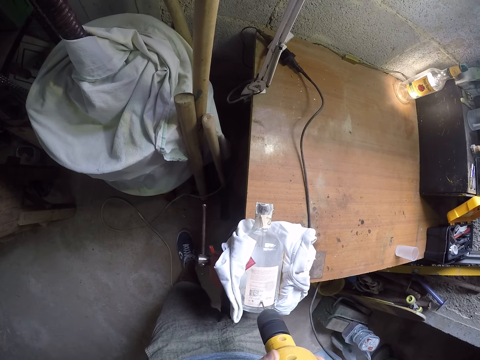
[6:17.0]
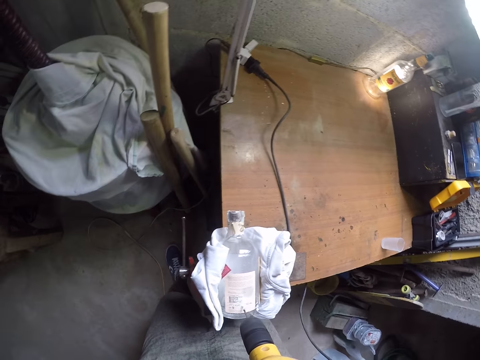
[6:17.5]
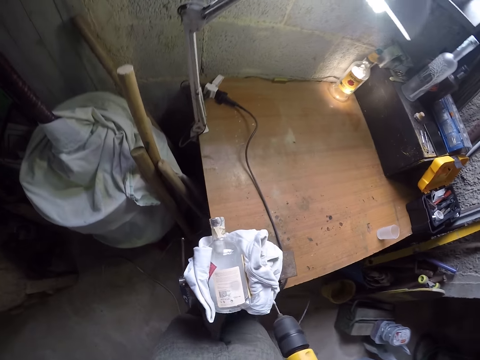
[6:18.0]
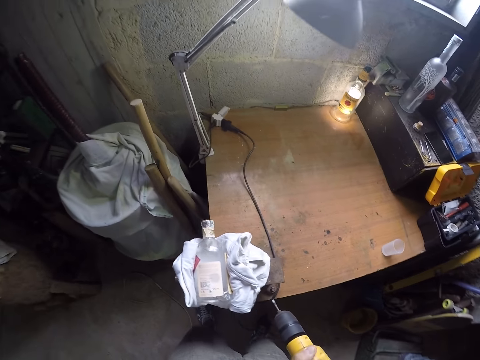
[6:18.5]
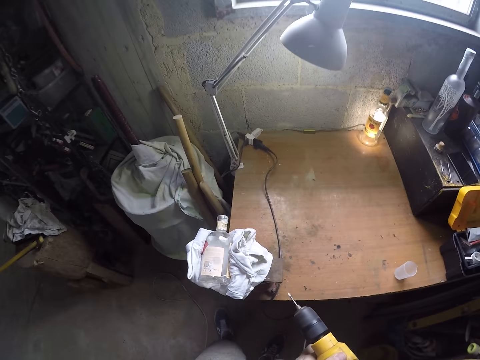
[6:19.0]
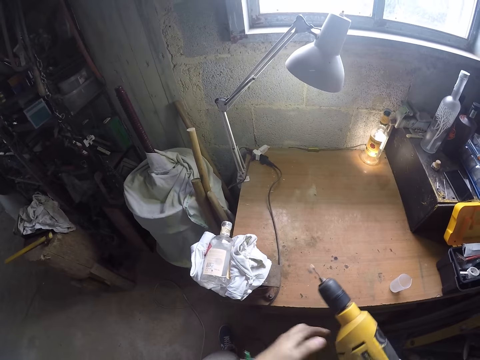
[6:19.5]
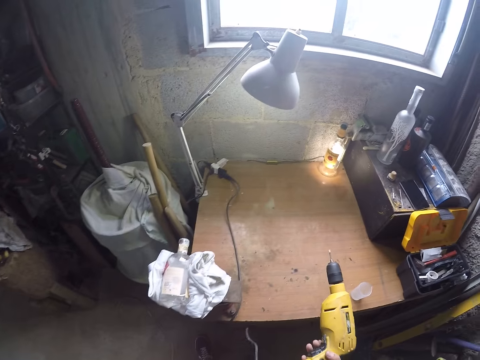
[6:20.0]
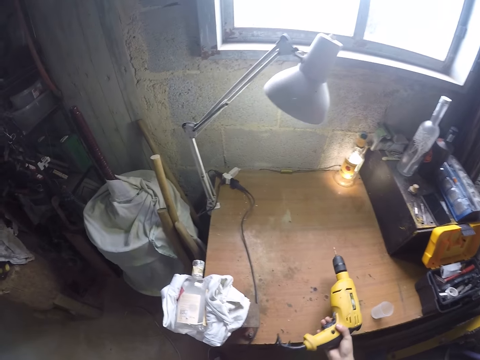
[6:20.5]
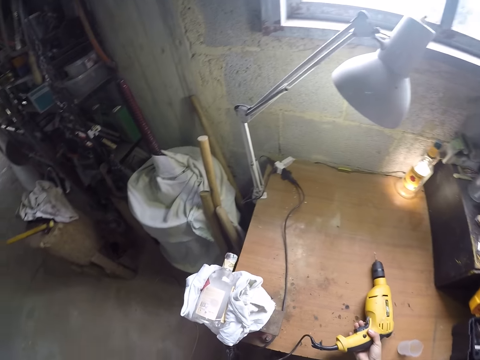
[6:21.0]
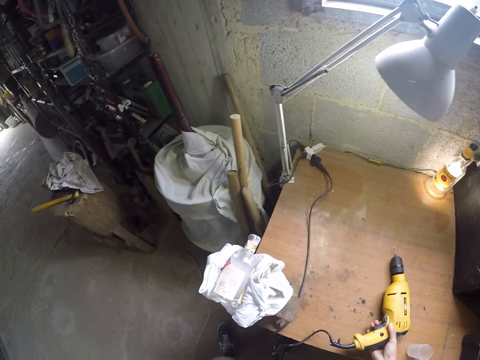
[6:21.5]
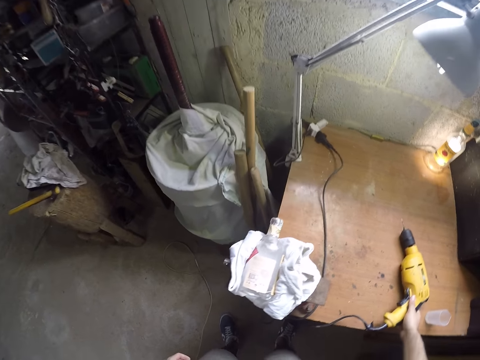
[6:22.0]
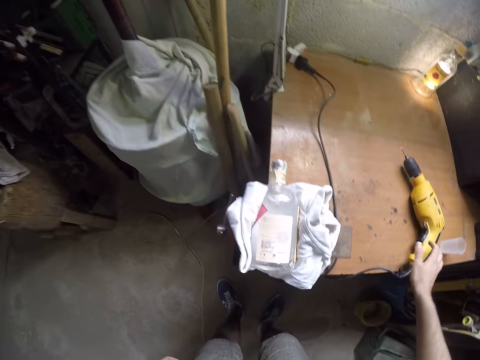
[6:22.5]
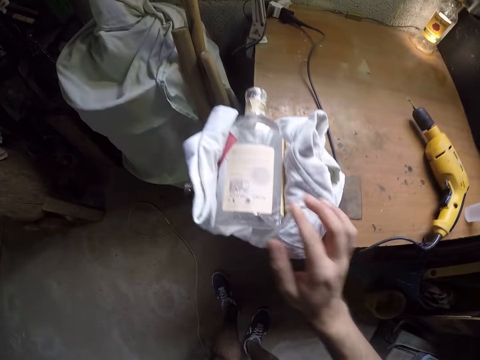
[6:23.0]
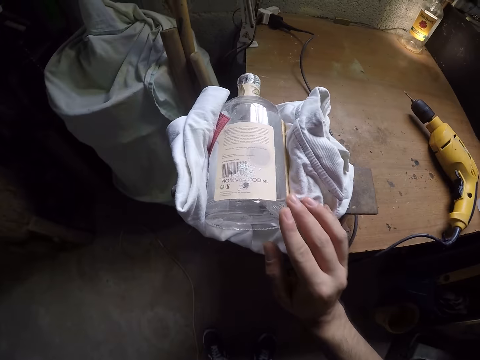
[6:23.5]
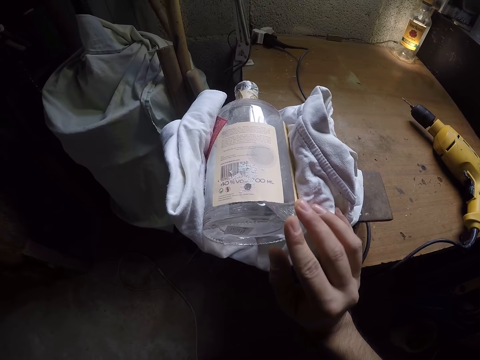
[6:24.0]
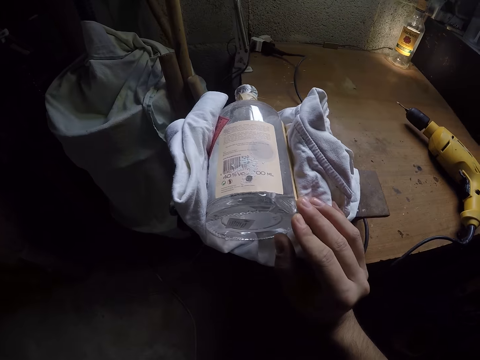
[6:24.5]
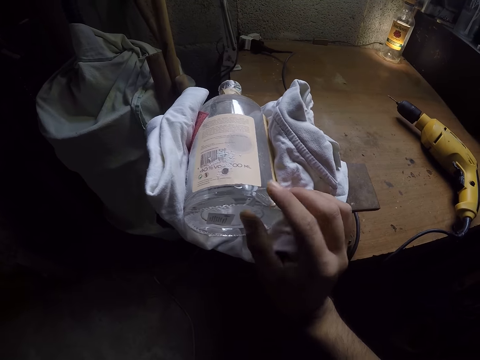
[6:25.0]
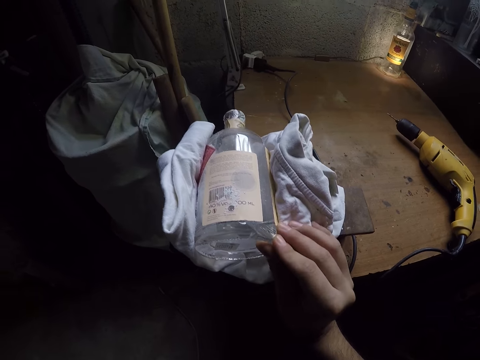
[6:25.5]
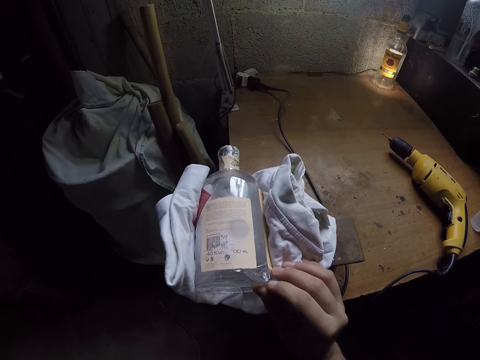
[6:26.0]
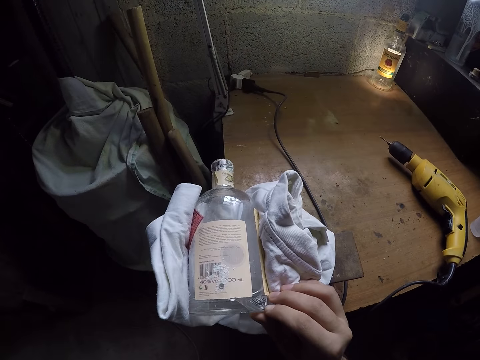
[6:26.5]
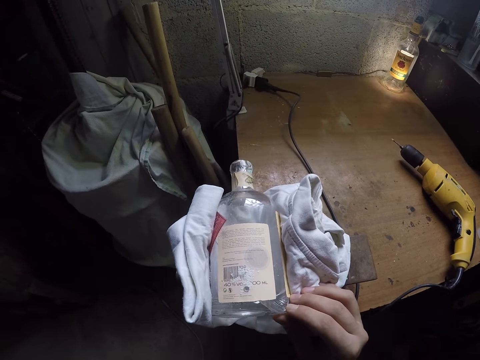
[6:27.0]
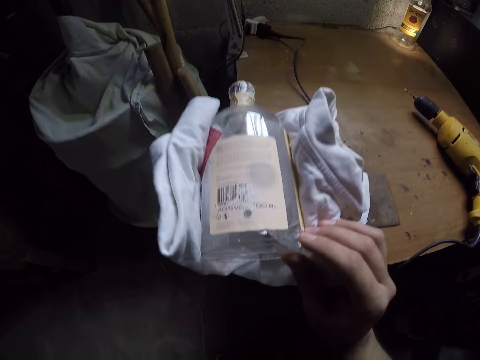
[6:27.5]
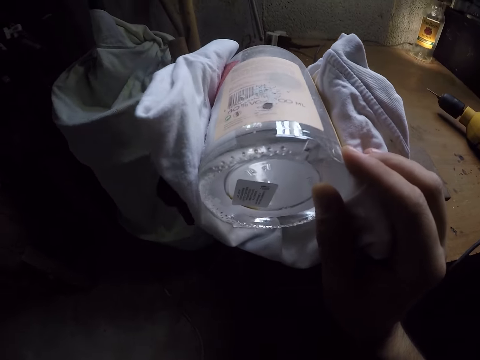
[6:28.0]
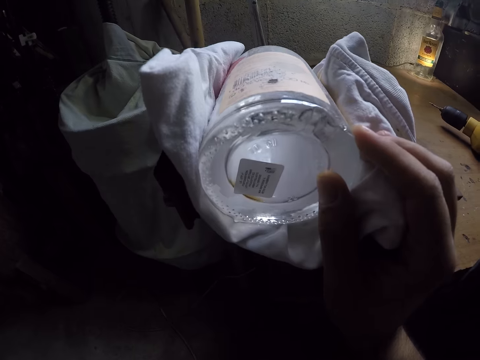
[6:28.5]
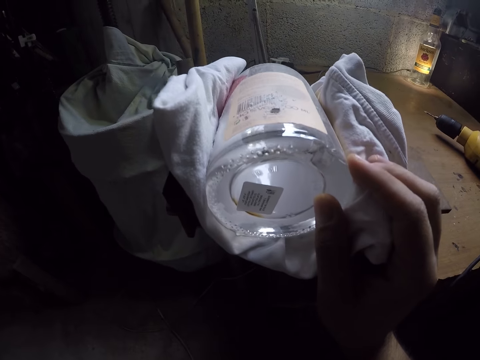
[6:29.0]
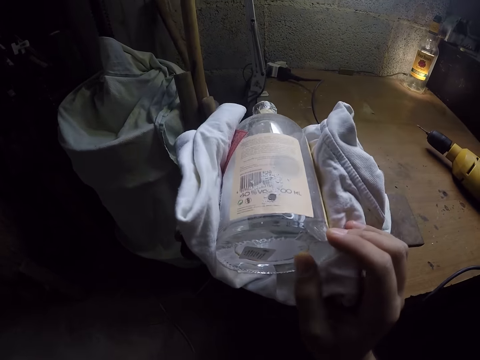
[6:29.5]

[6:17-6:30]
The camera wearer switches off the electric drill with his left hand. He drops the electric drill on the workbench with his right hand. He feels the texture of the glass bottle of alcohol with his right hand.

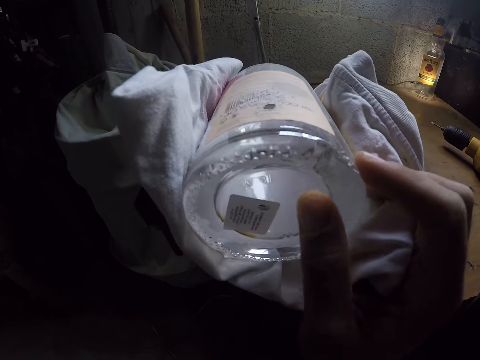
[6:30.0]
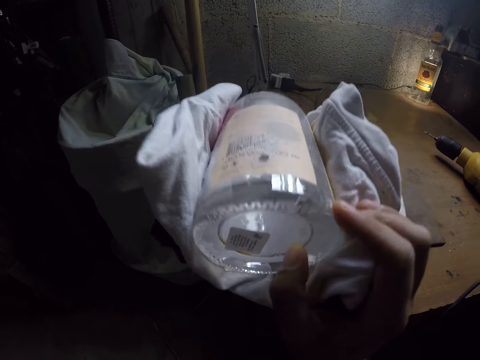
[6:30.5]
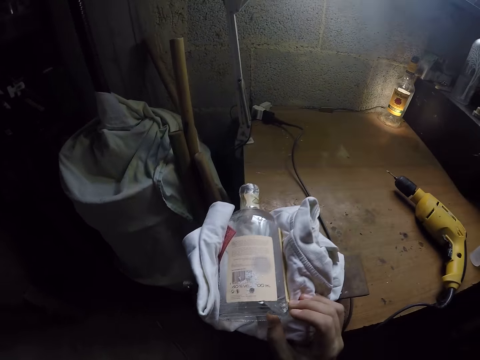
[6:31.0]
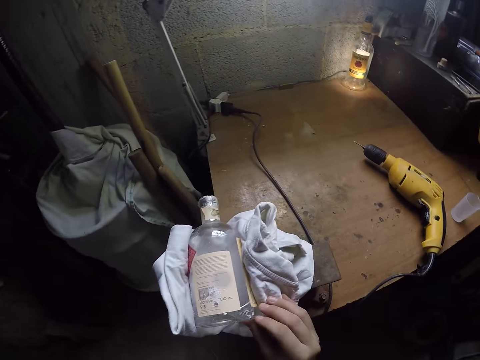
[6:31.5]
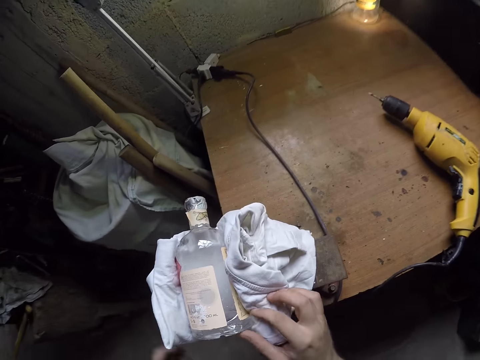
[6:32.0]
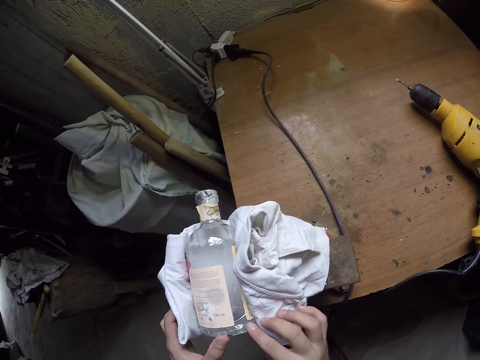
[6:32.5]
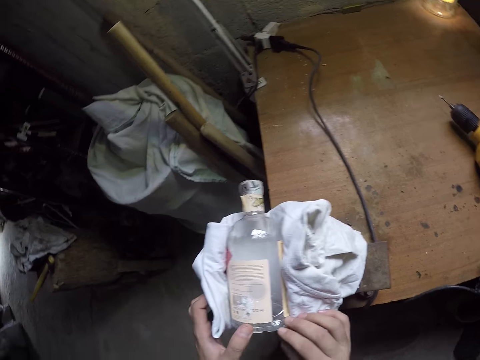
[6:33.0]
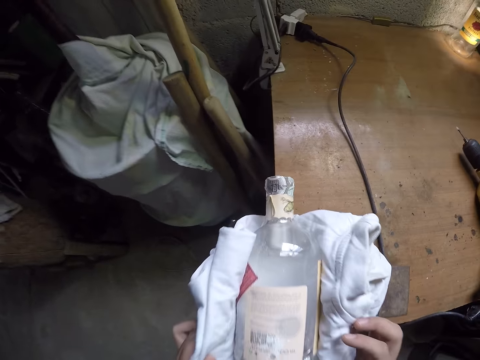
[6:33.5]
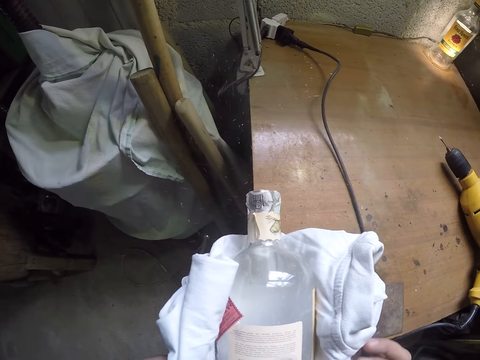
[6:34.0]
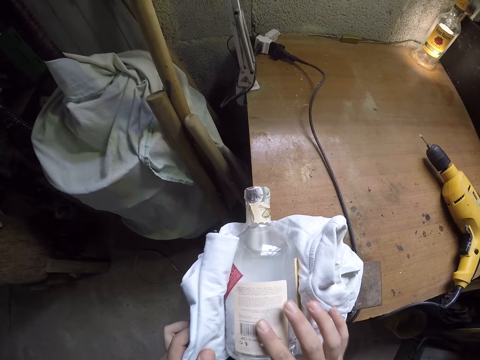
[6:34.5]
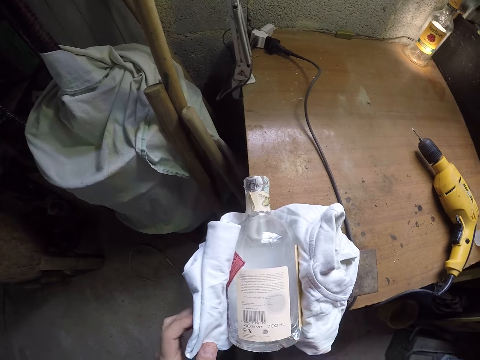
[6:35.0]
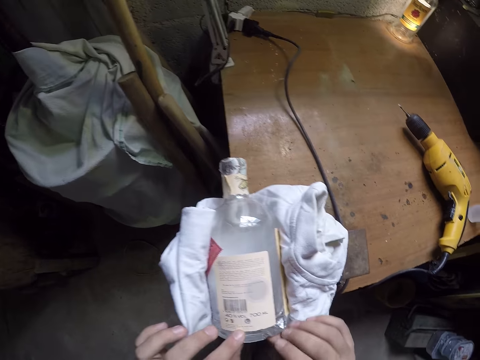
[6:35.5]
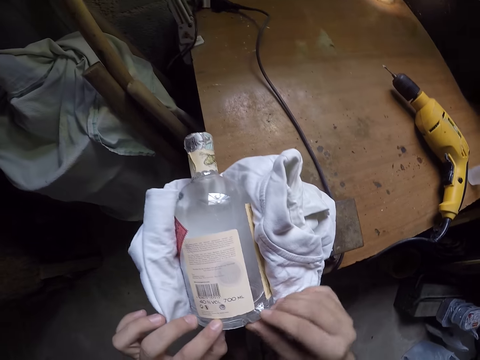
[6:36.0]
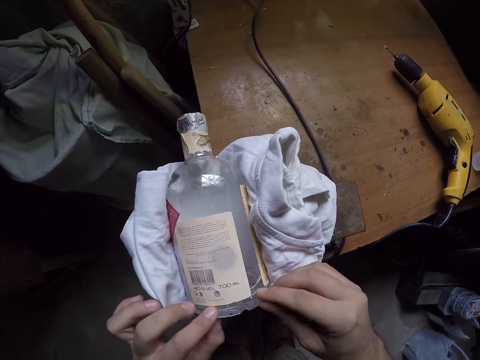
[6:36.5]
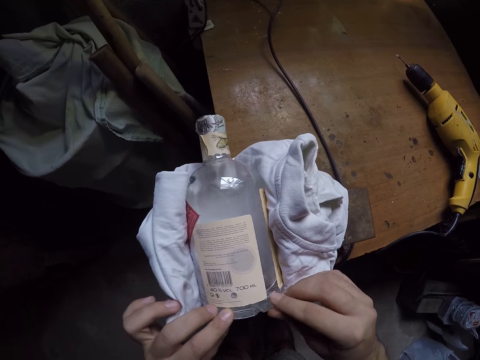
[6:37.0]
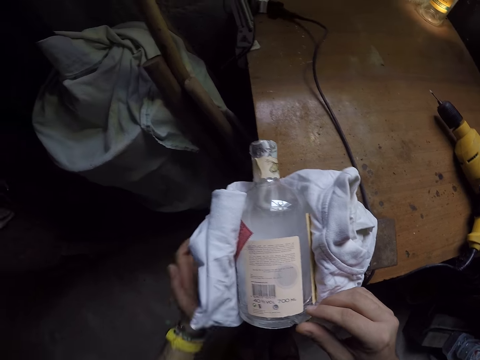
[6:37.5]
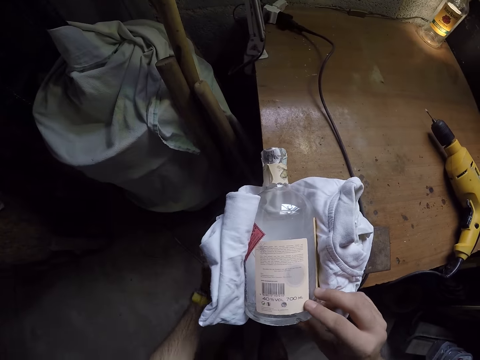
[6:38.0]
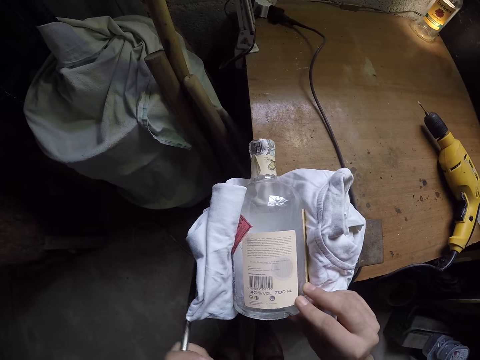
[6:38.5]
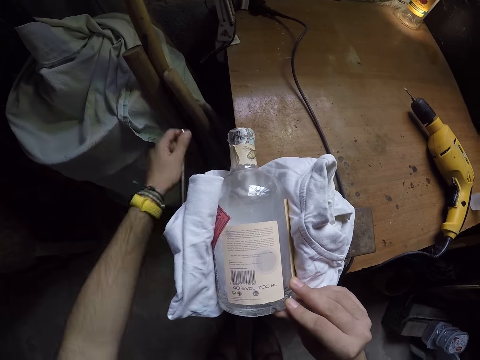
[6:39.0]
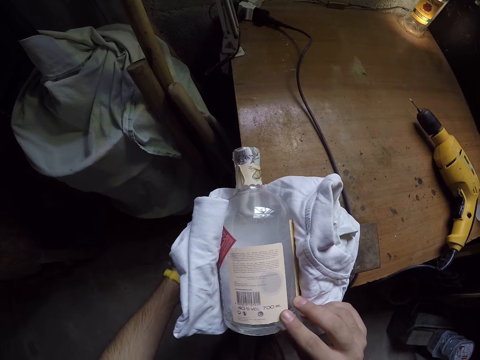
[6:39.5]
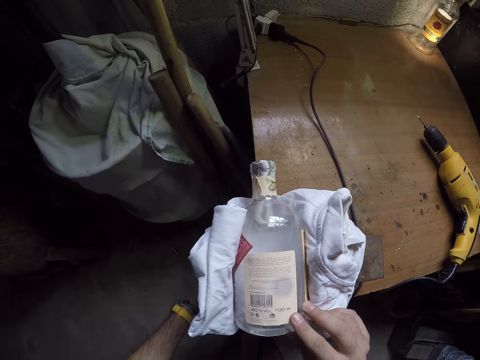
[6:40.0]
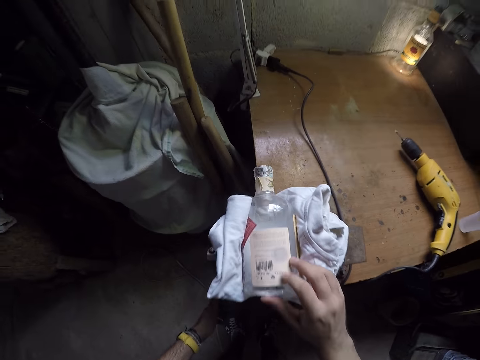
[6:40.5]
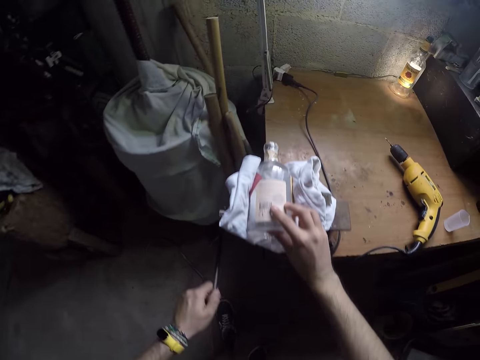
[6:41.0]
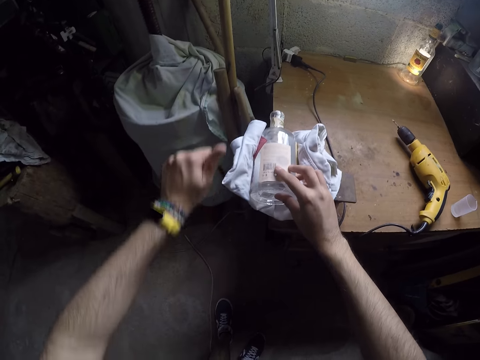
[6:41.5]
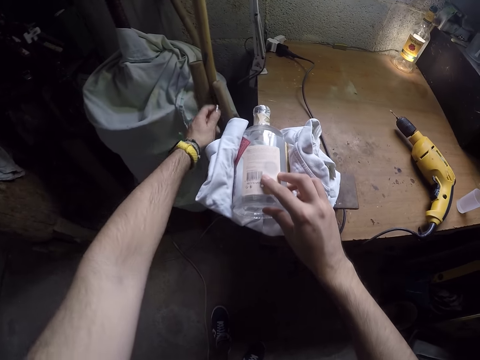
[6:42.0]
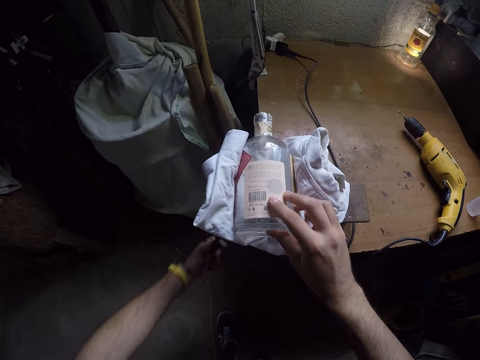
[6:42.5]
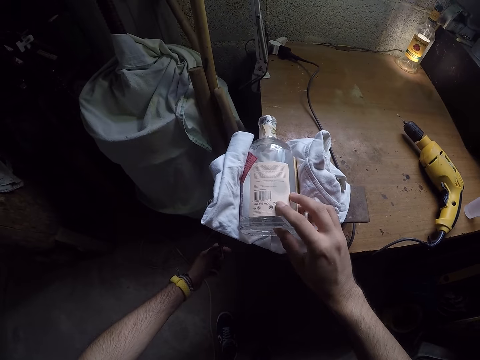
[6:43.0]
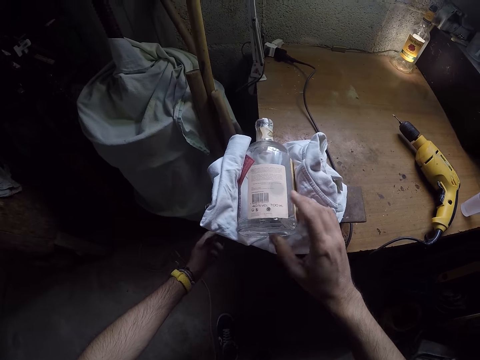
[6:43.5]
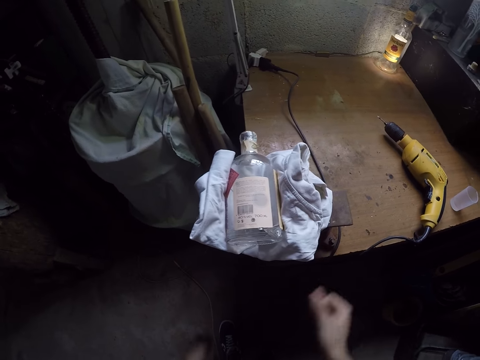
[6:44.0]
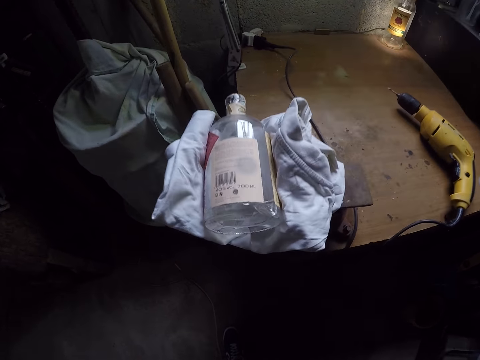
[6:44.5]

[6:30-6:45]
The camera wearer feels the texture of the glass bottle with both hands. He blows off the dust on the bottle of alcohol. He wipes the glass bottle with his right hand. He feels the texture of the glass bottle with both hands. He loosens the bench vice with his left hand. He holds the glass bottle with his right hand. He rotates the handle with his left hand.
